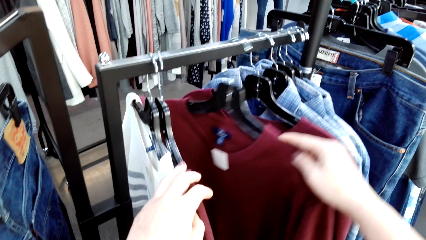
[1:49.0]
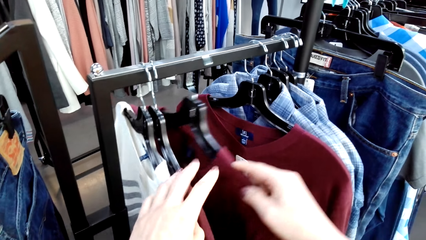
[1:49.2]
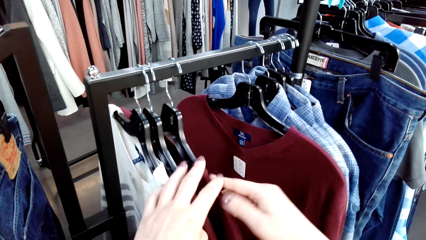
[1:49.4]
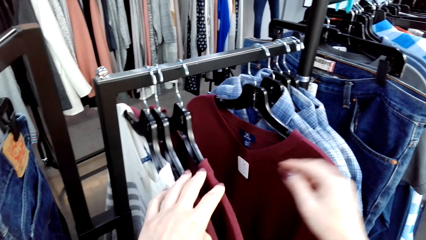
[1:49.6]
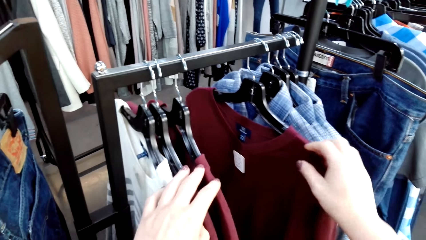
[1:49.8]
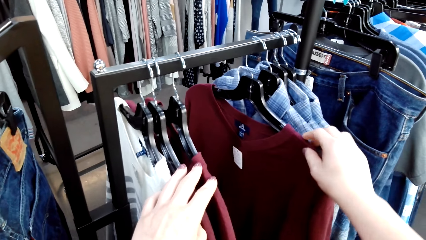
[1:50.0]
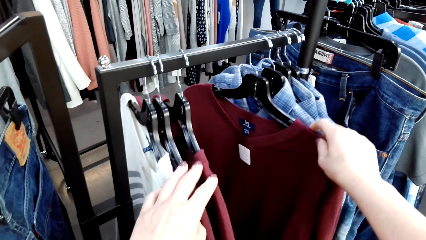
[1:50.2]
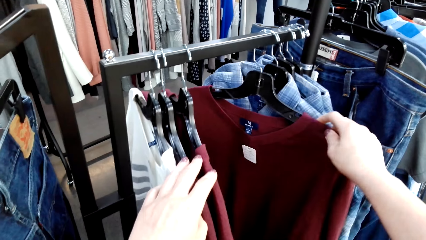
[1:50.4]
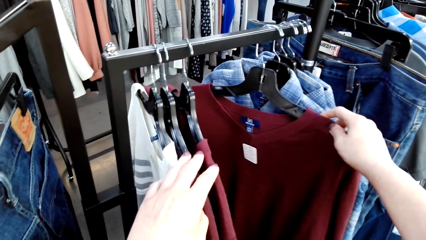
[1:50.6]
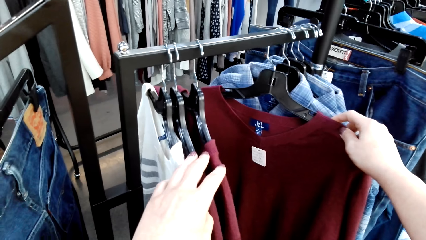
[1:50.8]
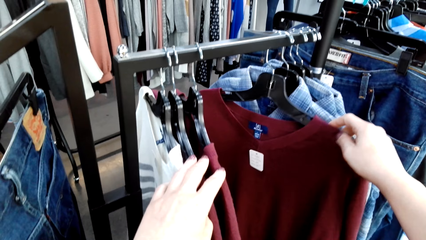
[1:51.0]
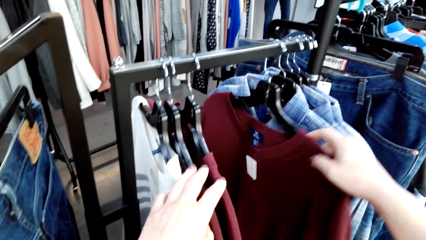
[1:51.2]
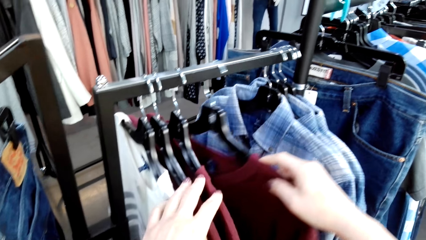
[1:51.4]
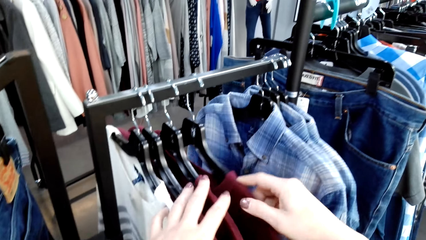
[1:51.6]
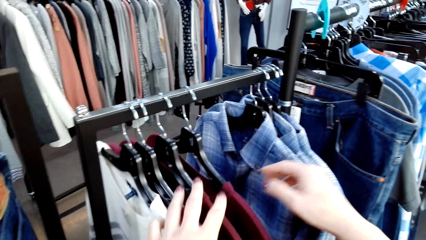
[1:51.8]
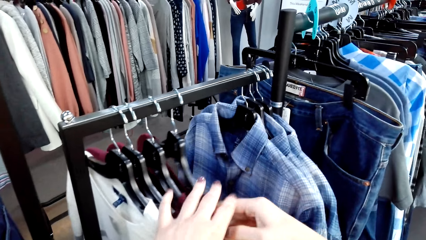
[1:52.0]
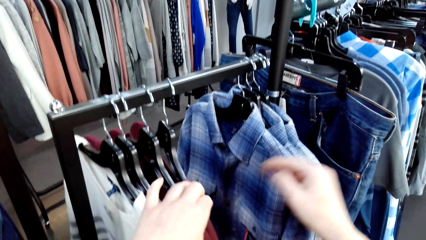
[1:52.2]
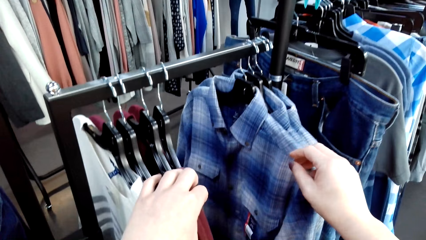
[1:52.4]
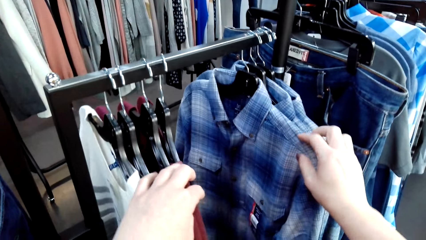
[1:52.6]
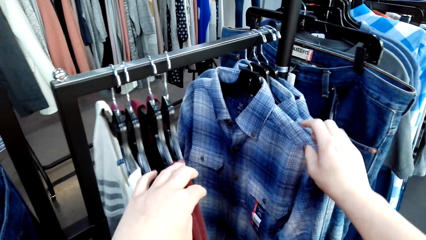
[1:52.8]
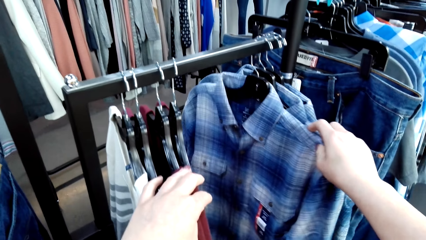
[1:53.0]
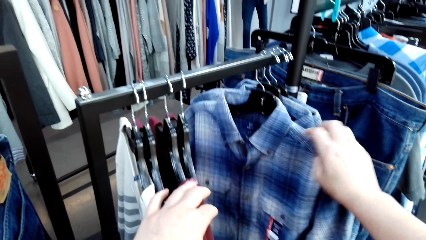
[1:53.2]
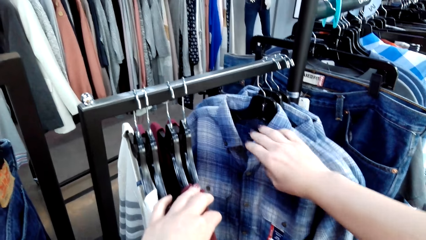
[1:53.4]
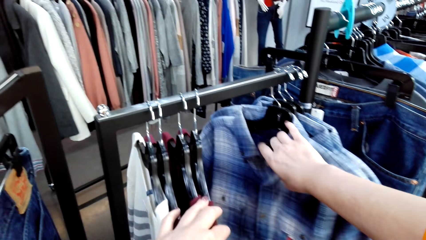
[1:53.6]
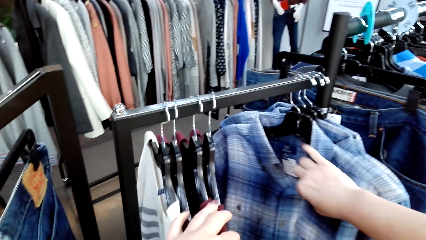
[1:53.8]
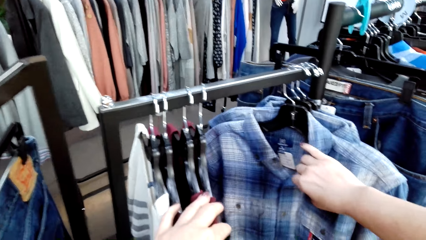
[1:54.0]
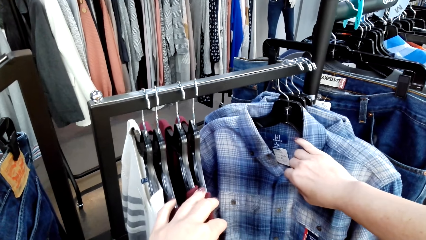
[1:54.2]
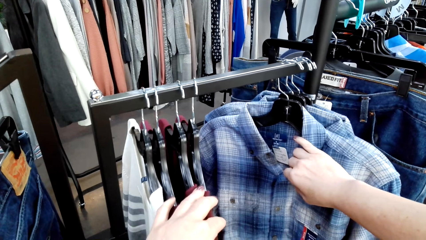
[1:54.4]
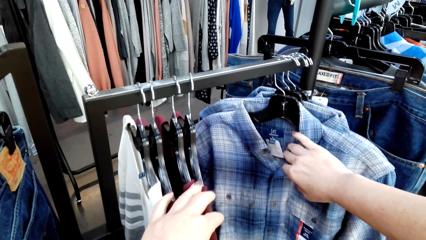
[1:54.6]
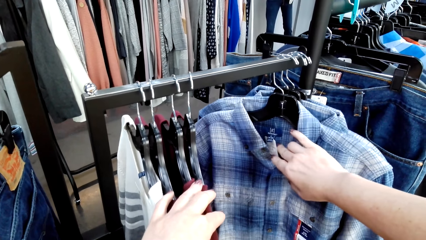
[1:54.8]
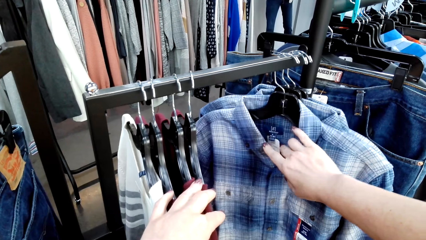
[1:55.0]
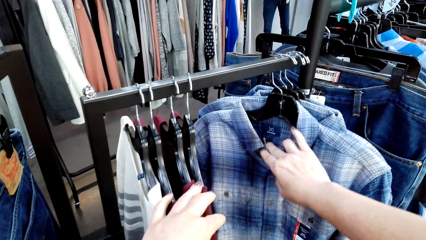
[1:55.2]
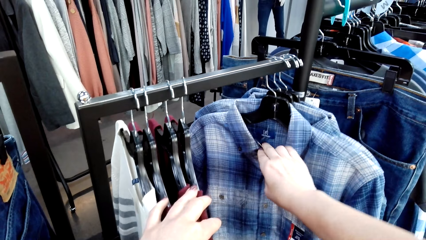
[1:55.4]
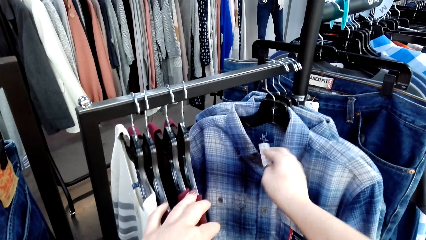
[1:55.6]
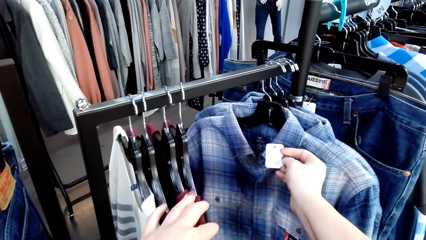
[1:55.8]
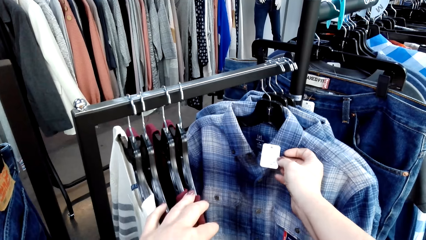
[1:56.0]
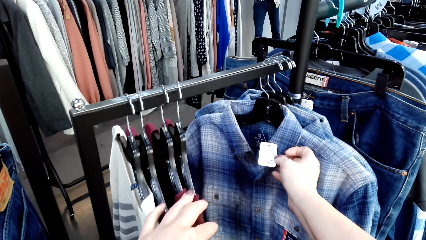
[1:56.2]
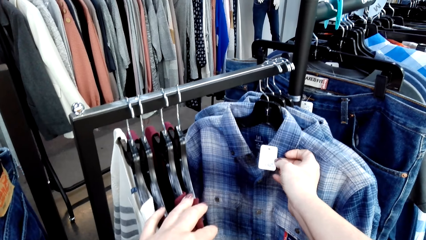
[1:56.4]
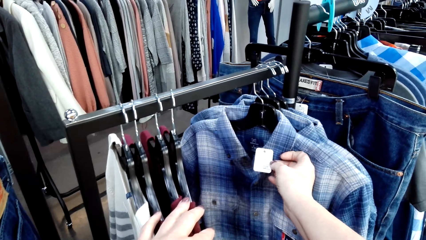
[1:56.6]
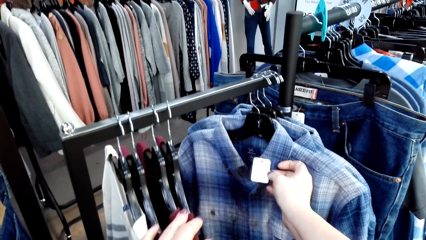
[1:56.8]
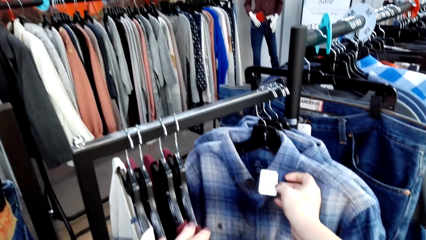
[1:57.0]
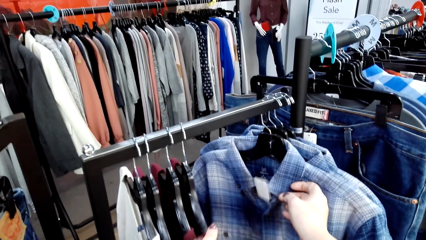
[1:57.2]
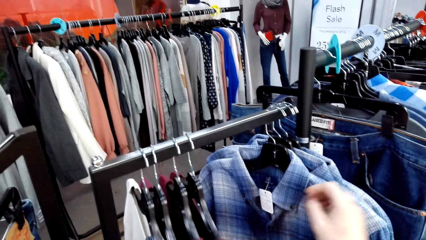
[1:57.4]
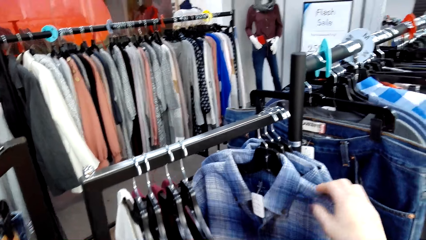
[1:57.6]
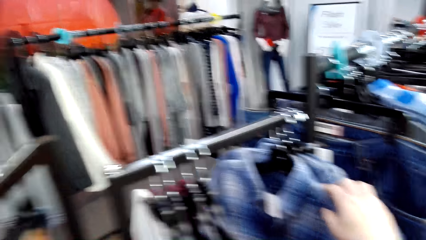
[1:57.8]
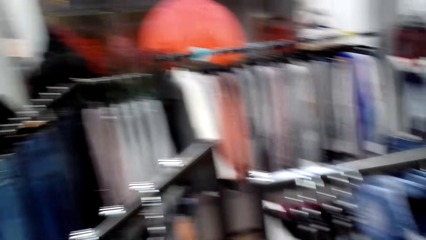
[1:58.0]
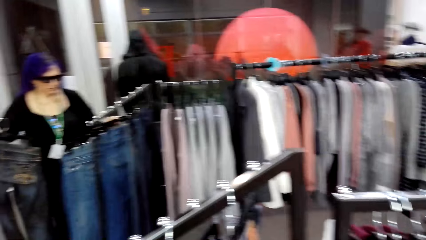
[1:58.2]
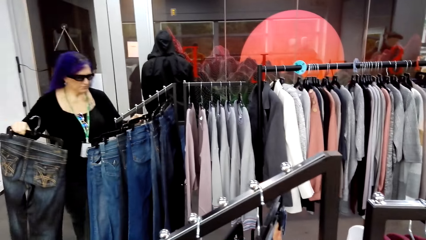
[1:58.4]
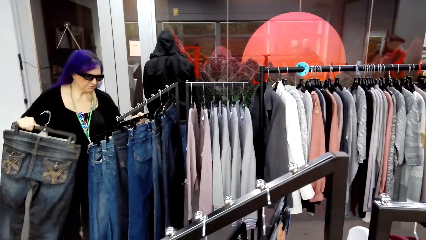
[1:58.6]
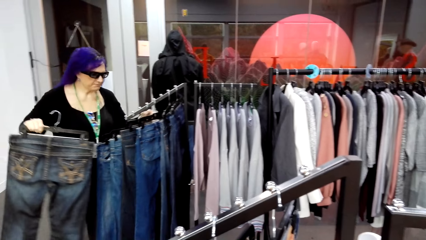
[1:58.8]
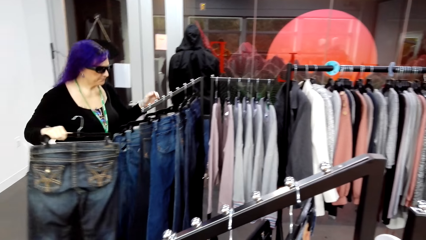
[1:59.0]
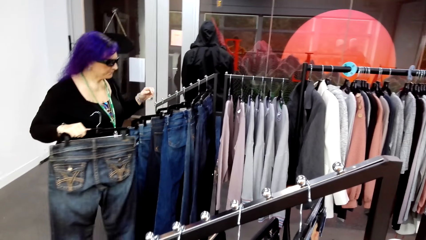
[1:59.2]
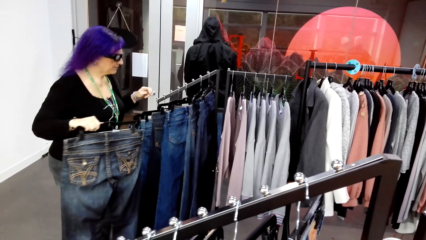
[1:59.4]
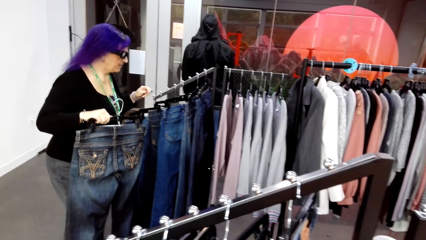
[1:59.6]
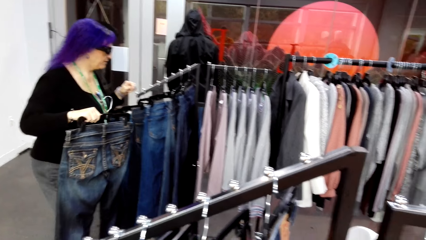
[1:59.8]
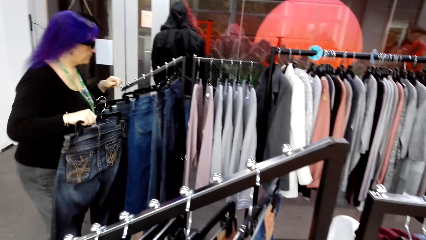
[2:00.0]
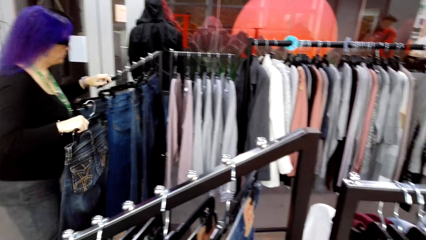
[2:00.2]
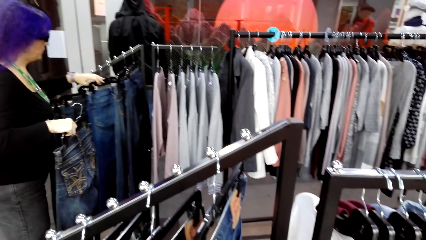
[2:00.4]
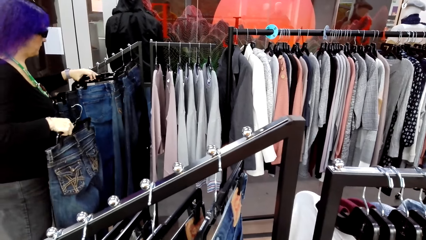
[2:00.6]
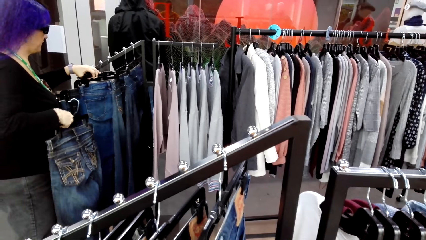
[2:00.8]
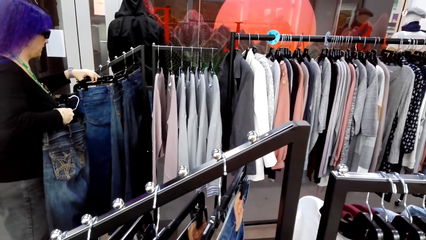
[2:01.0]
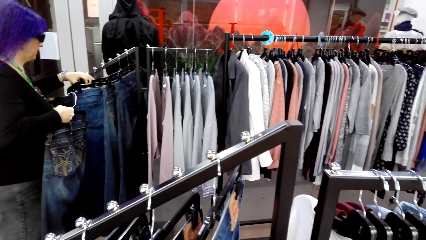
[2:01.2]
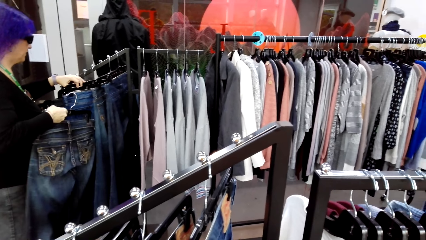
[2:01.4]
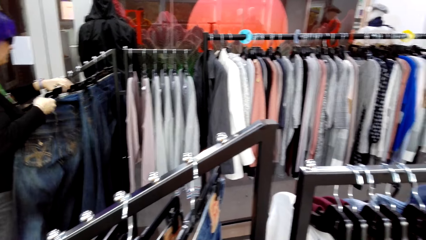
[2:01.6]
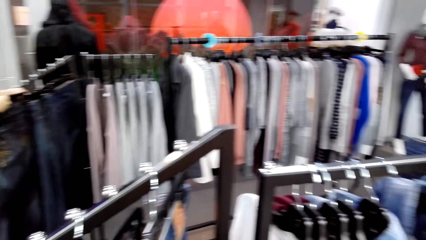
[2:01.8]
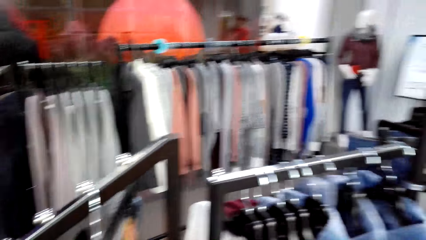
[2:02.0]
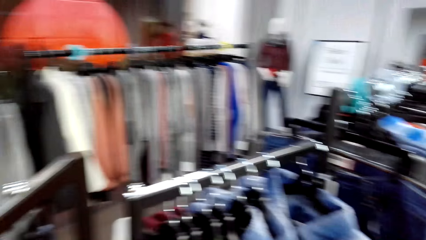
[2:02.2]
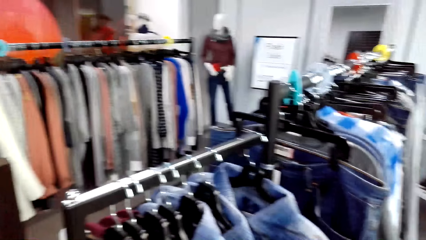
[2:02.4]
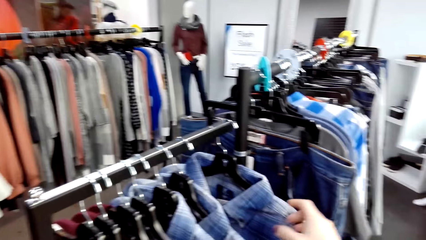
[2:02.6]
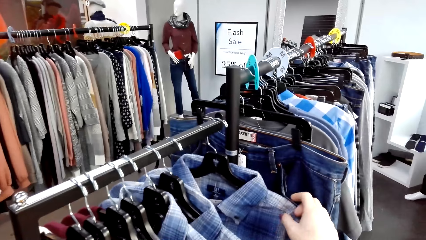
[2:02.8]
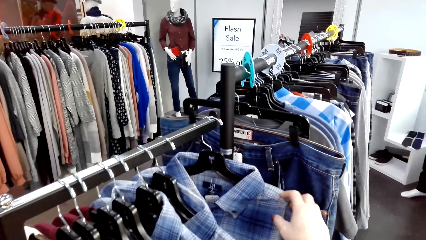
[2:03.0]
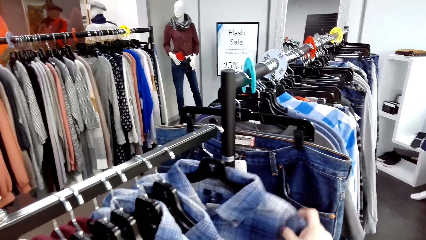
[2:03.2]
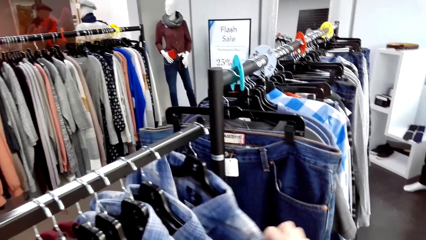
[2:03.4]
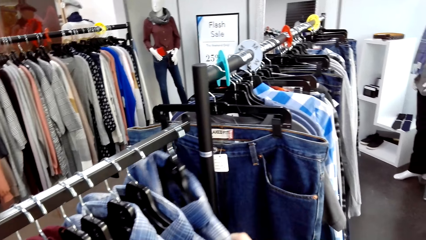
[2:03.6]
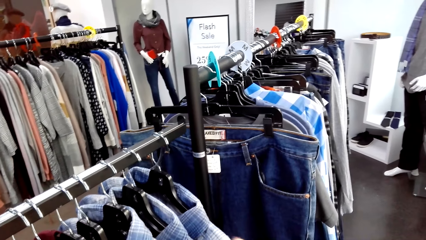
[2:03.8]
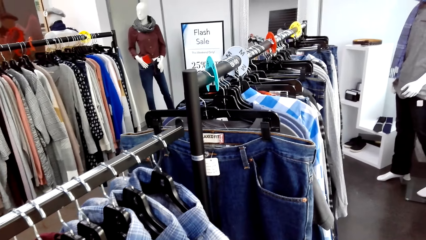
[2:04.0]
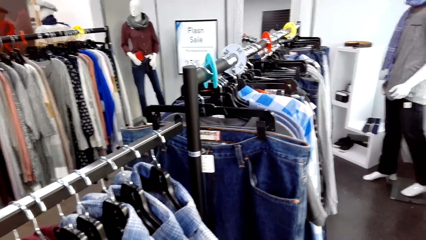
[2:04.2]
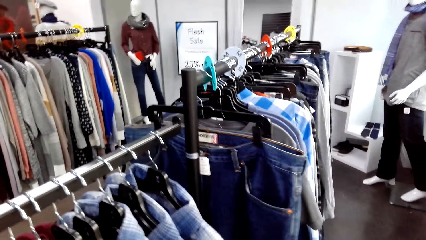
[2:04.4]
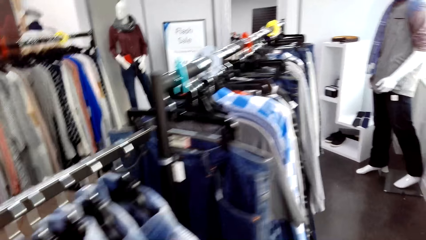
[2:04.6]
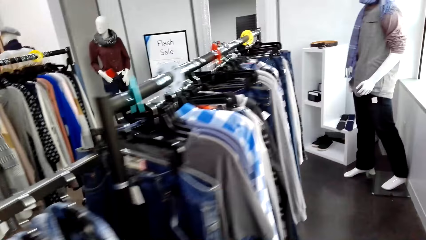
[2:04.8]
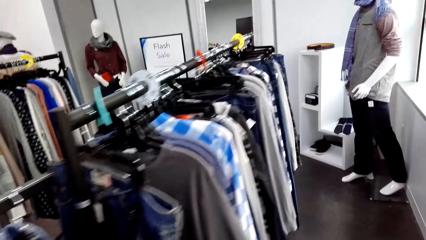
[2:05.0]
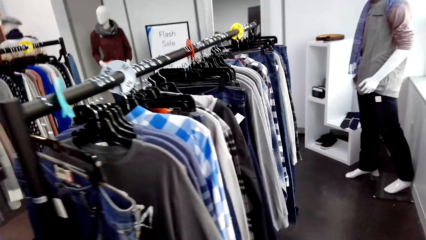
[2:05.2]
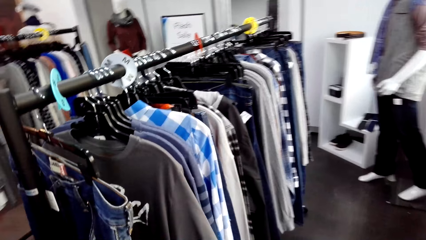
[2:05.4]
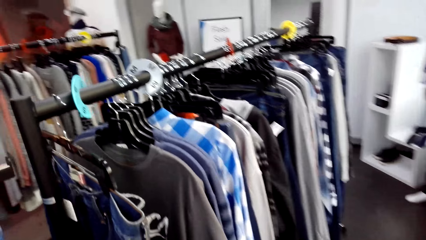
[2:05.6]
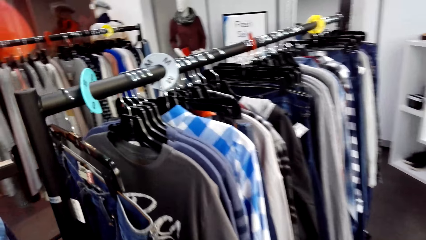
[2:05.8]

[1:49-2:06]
The camera wearer moves the sweater. They look at the sweater. They move the sweater. They look at a tag. They drop the tag. A lady moves around. The lady selects the trousers on the hangers. The lady pushes a trouser. The camera wearer moves the clothes.
